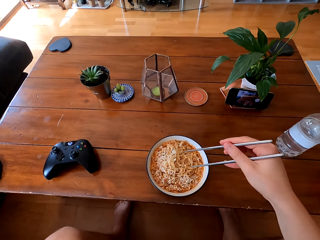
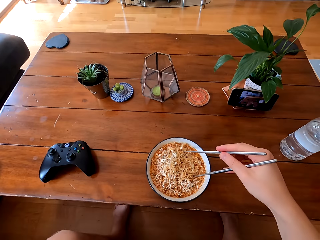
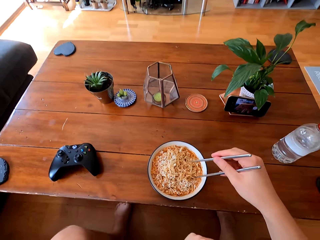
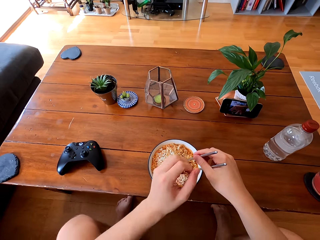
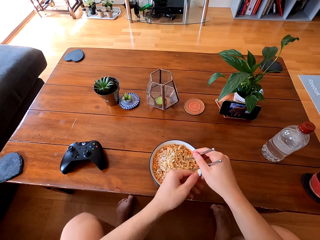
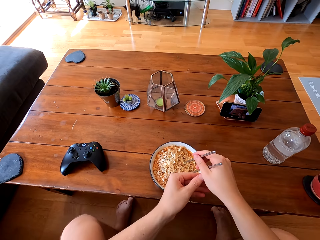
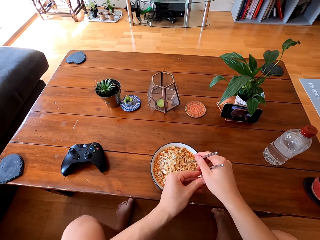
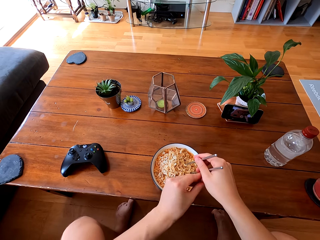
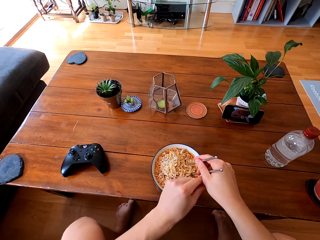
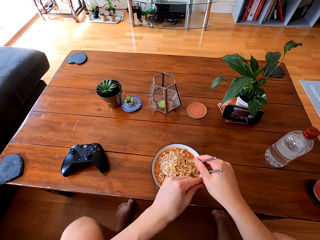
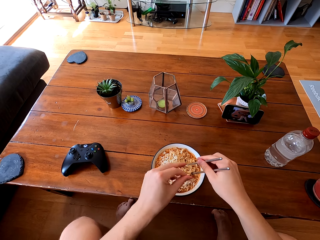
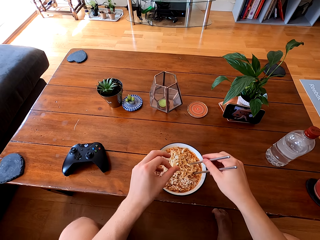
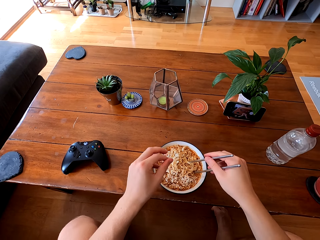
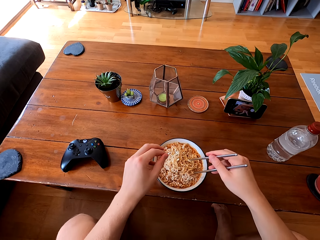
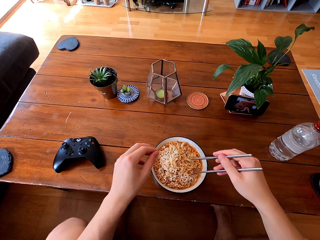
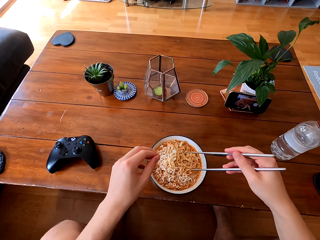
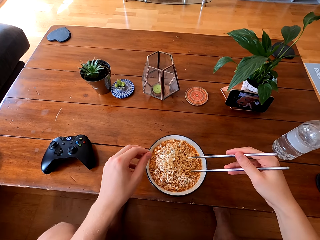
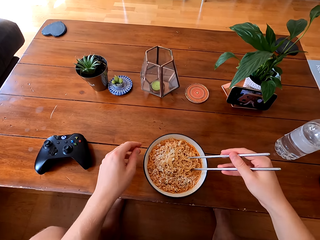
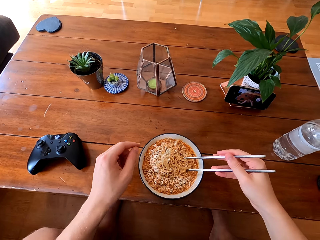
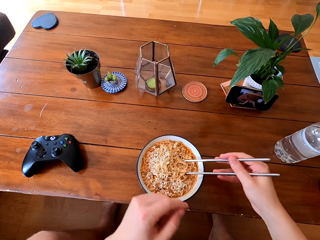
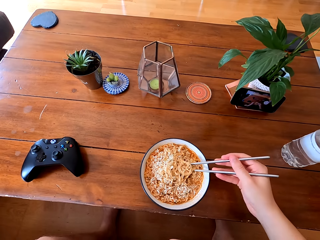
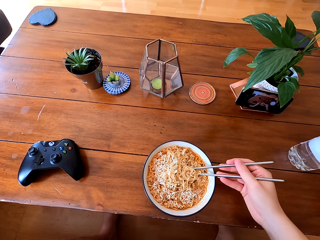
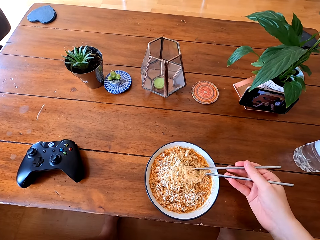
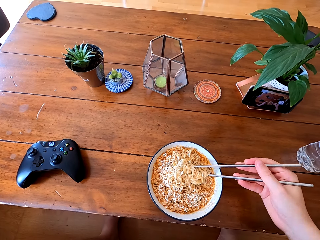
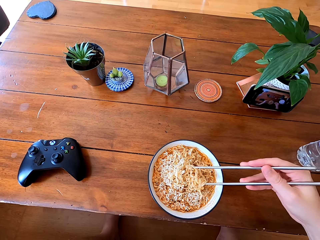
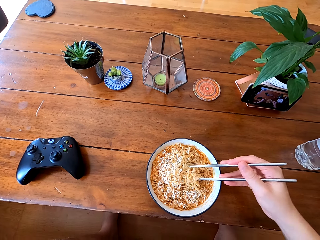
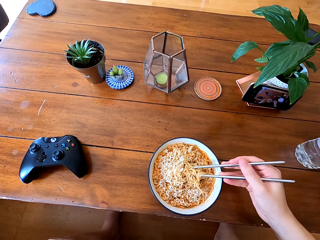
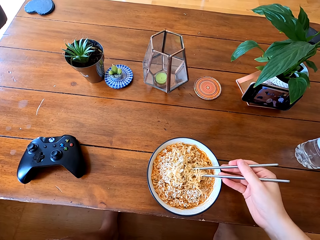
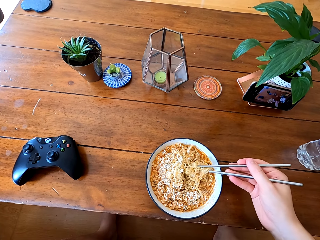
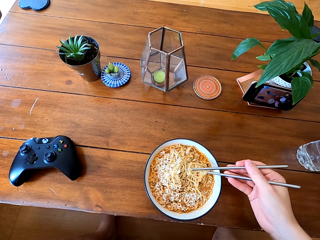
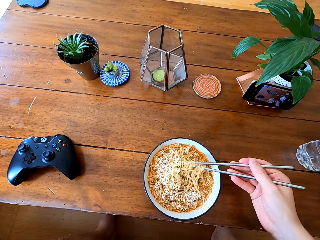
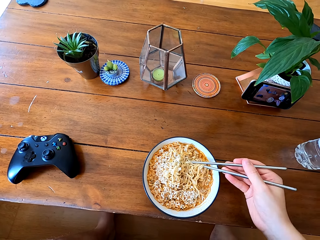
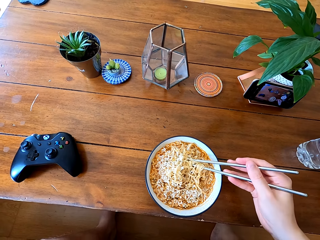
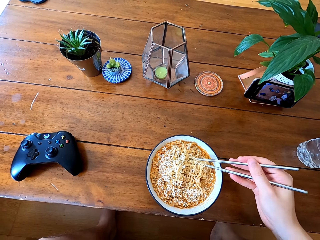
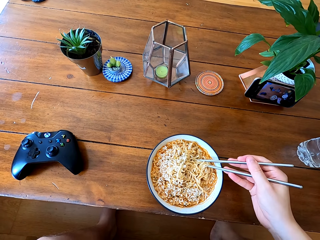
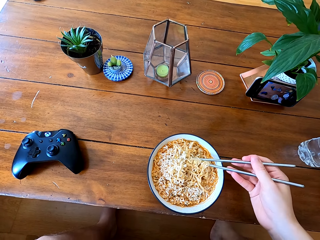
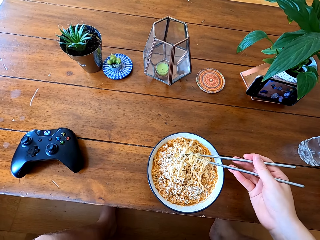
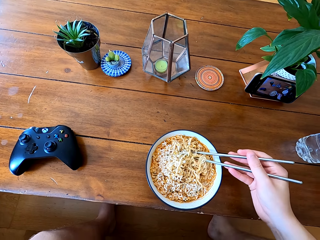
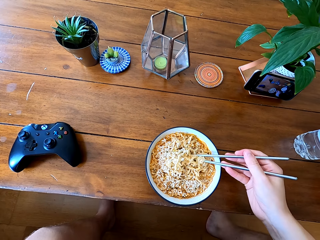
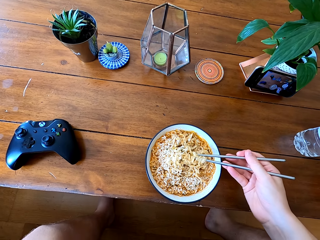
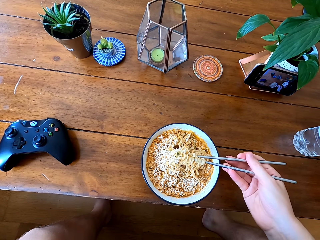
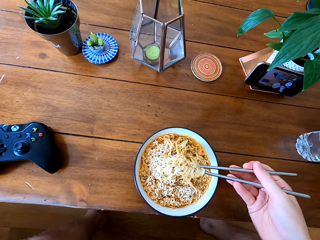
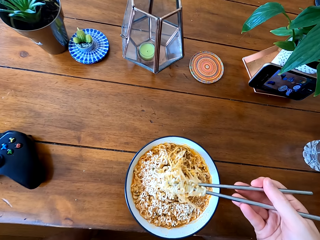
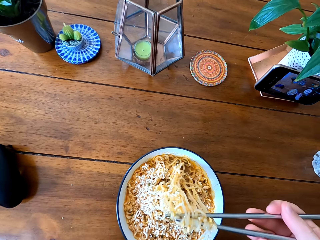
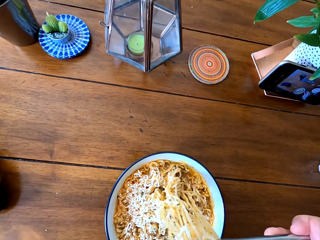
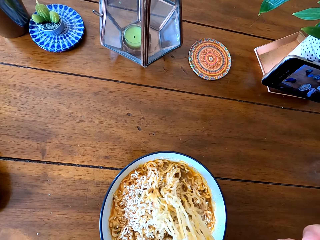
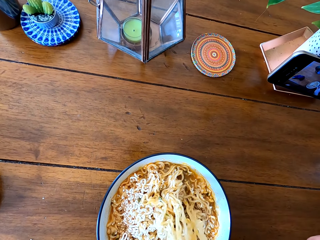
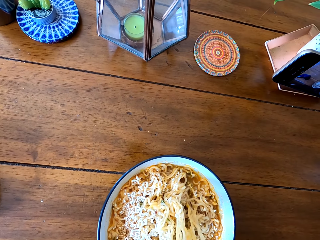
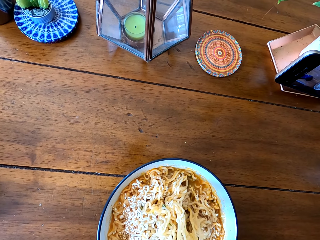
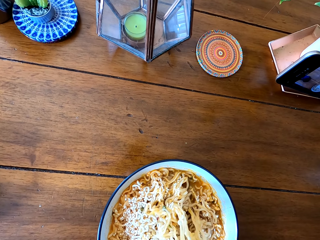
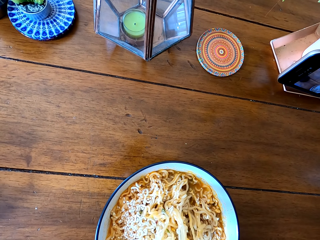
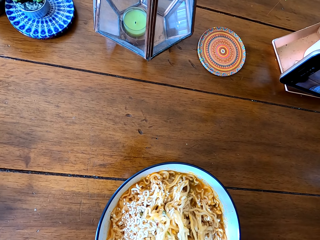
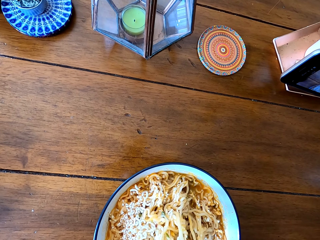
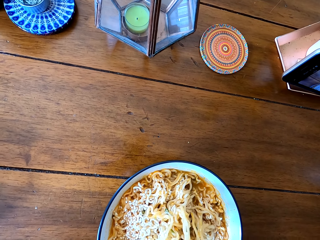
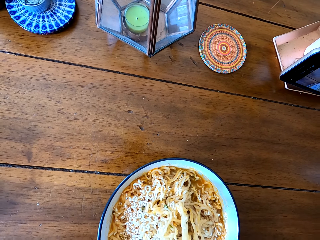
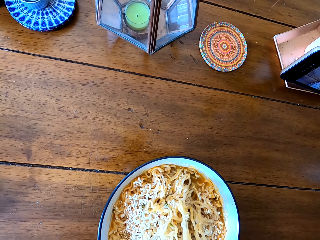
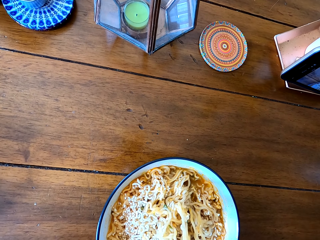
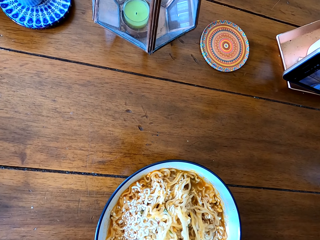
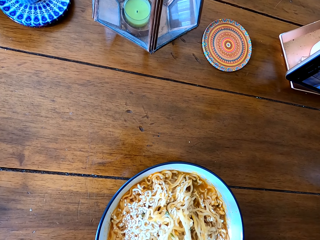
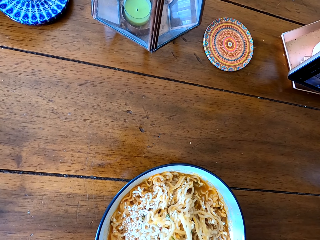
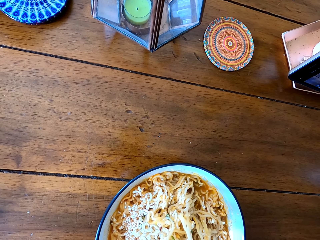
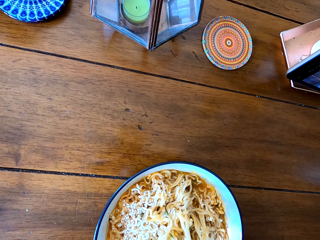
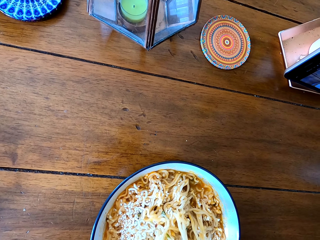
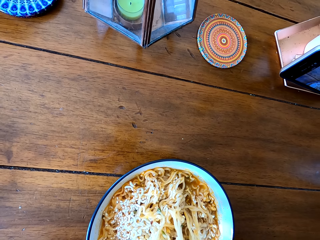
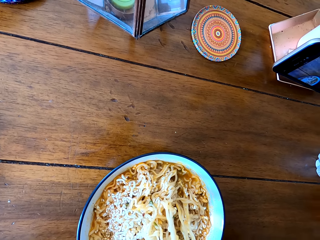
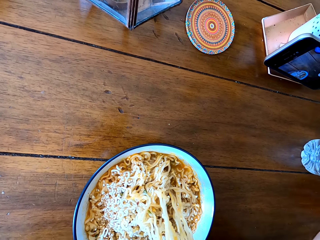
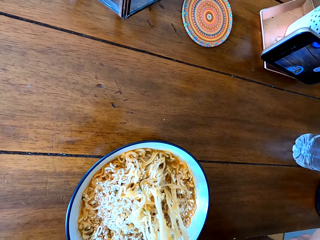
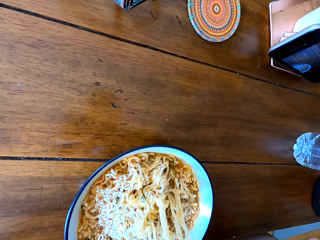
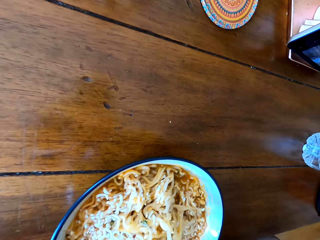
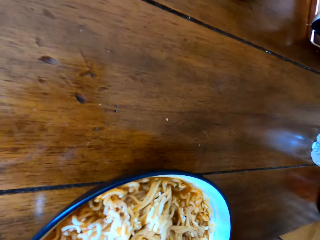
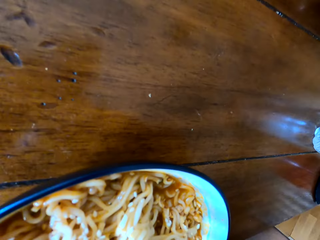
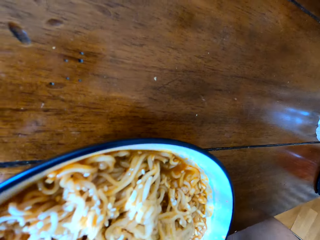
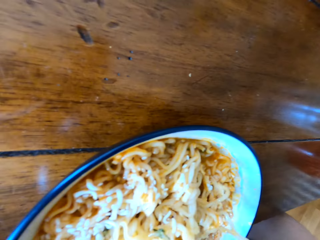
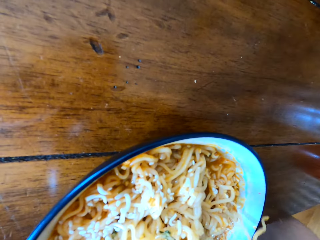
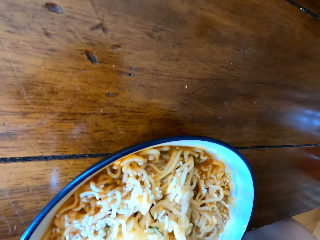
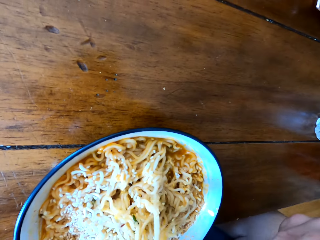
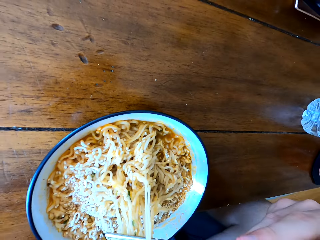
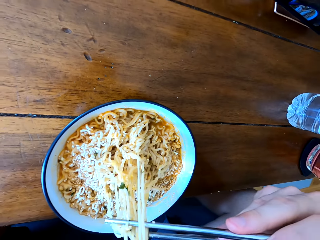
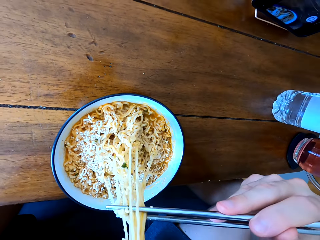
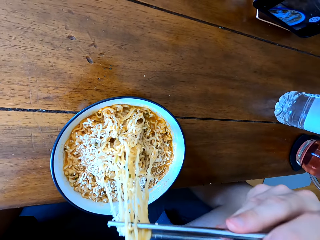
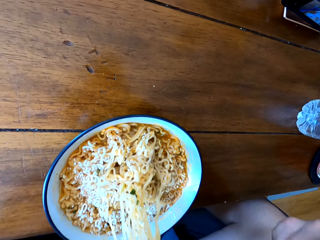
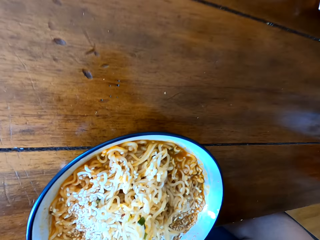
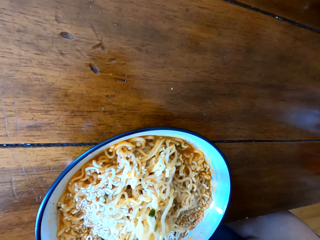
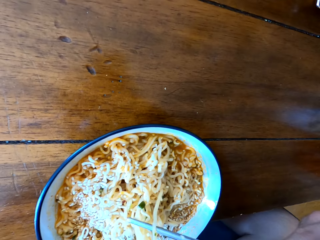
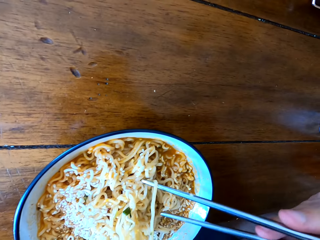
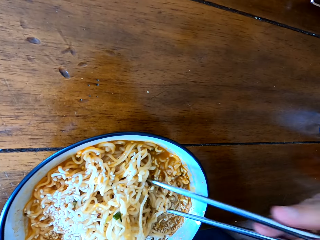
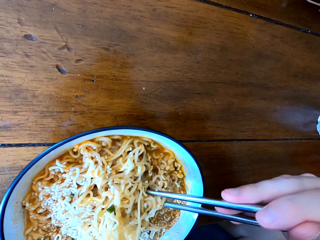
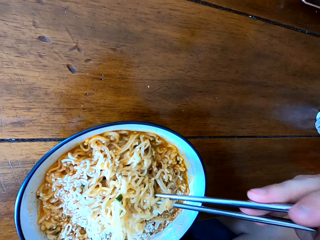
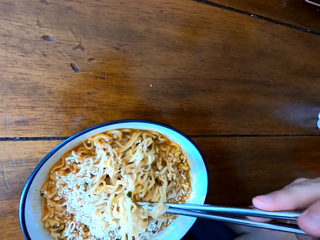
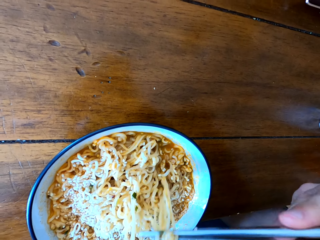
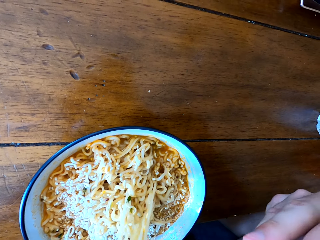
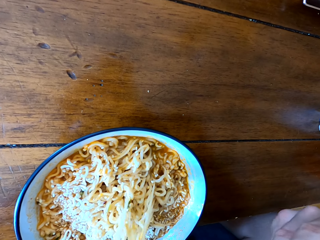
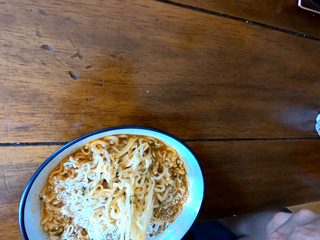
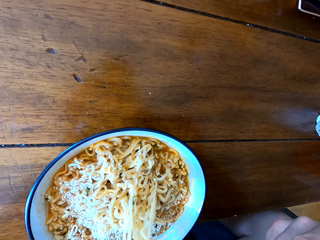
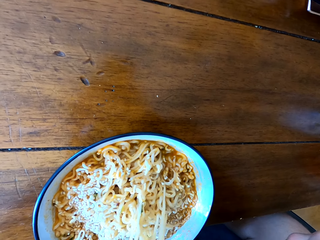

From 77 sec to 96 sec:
The camera wearer puts the chopsticks on the food. He touches his right hand finger. He picks the food with the chopsticks. He eats the food. He cools the food. He eats the food.

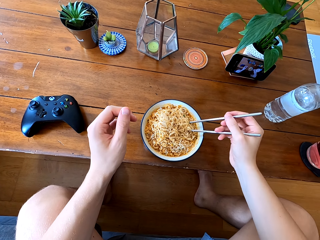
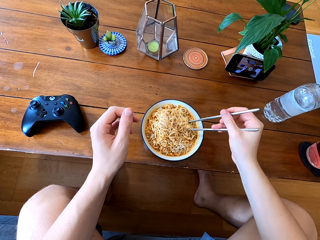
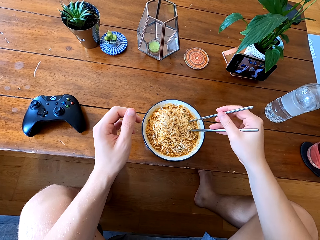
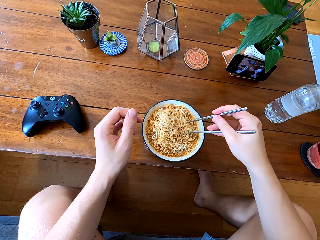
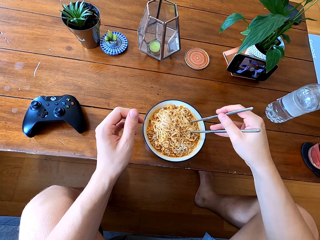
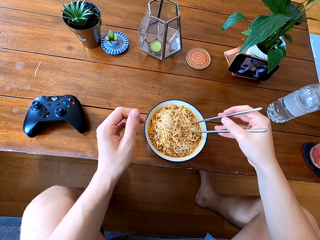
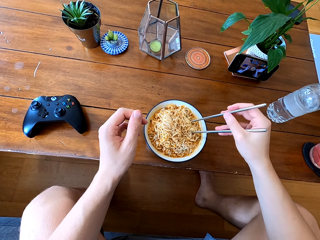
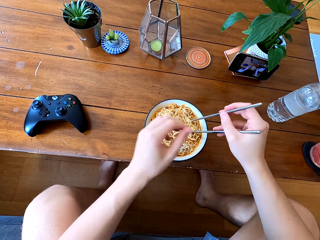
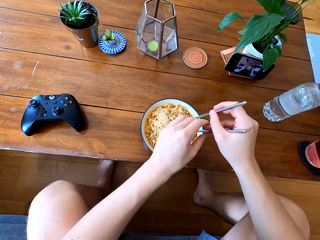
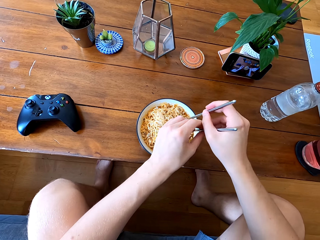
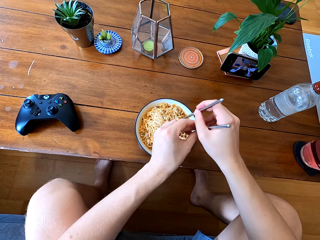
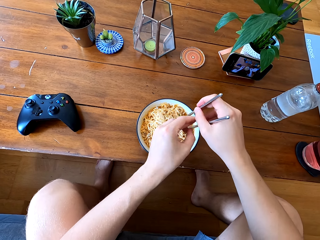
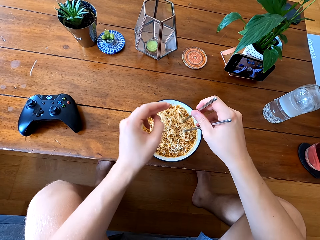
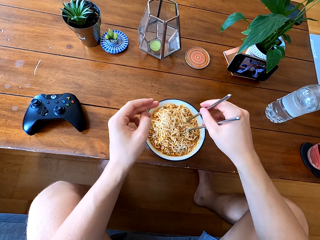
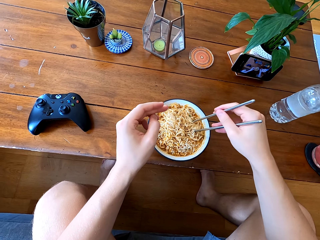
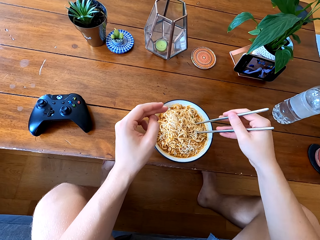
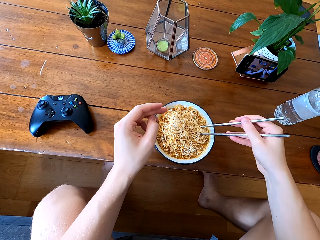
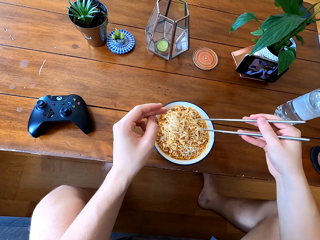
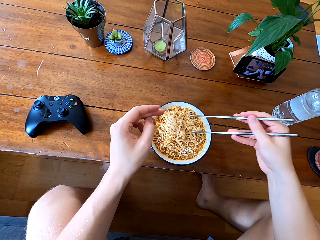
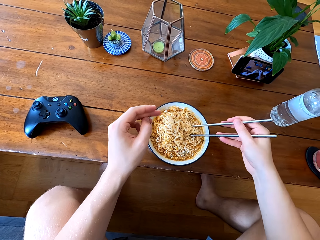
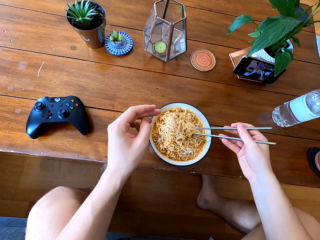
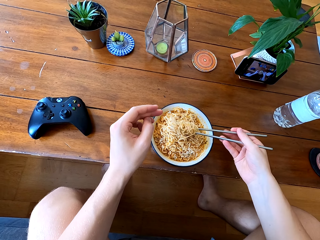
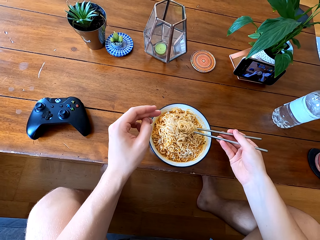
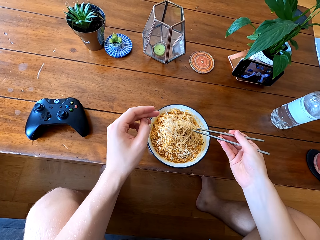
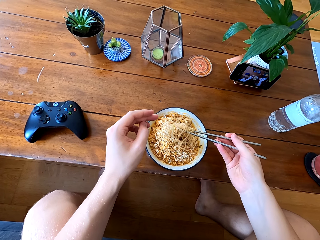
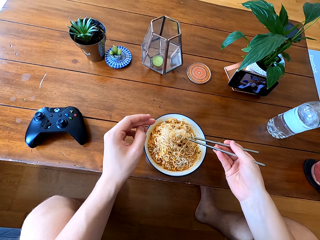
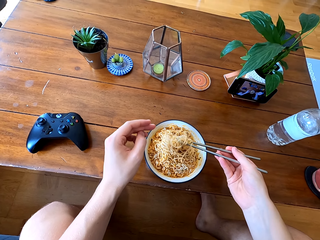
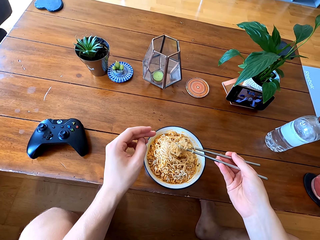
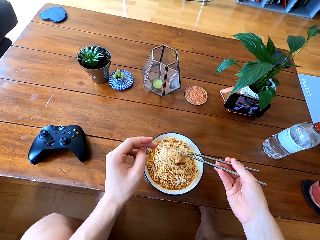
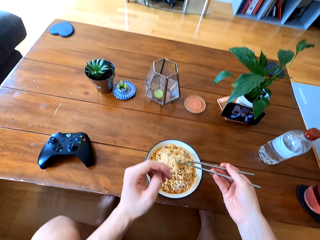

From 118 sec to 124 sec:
The camera wearer touches the chopstick. They pick the food with the chopsticks.
